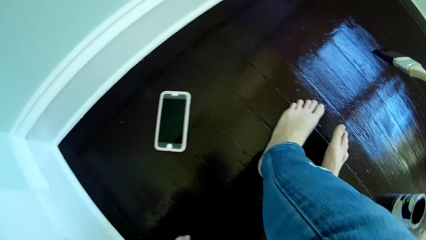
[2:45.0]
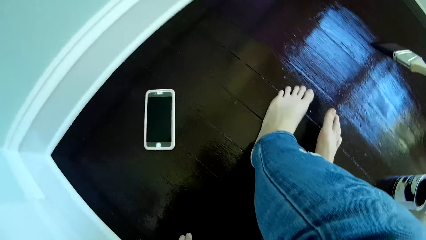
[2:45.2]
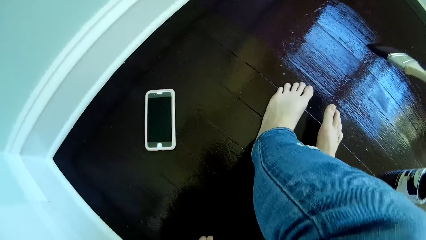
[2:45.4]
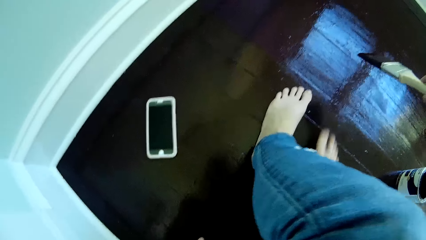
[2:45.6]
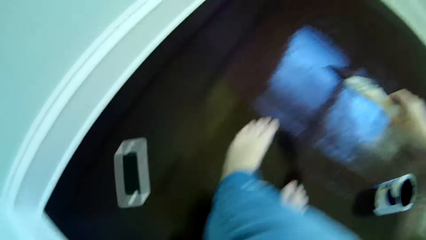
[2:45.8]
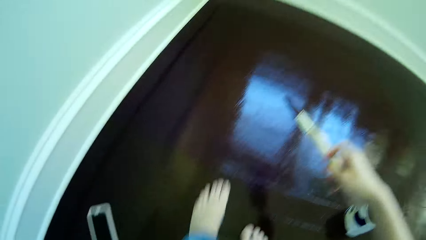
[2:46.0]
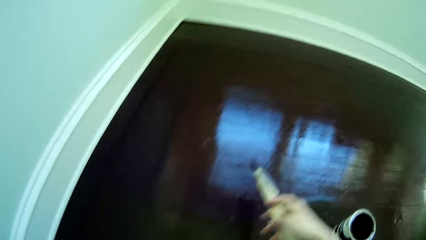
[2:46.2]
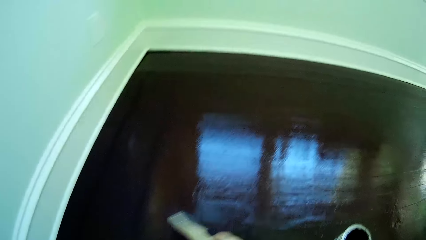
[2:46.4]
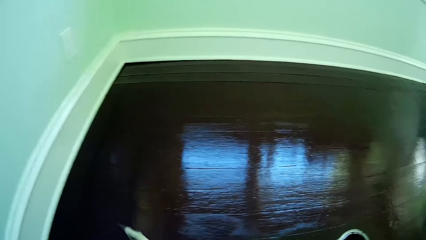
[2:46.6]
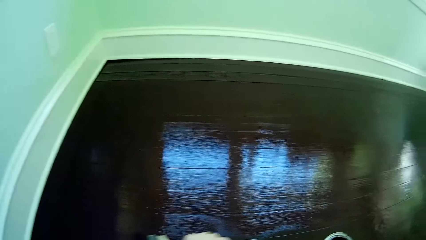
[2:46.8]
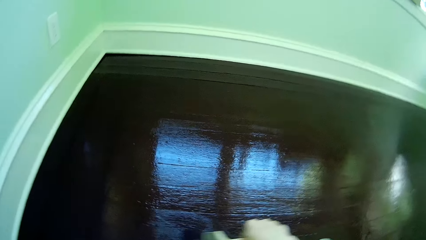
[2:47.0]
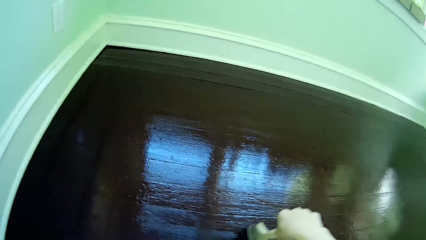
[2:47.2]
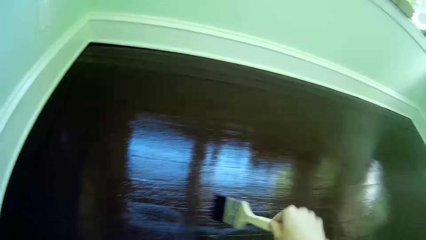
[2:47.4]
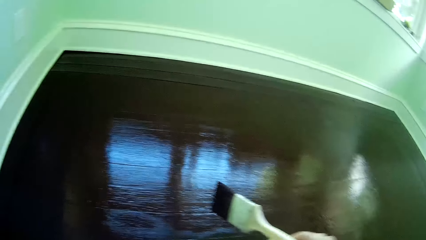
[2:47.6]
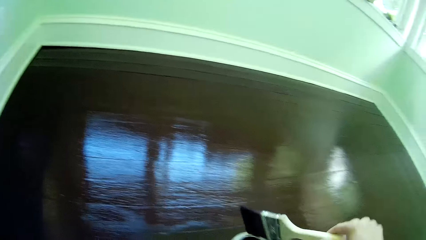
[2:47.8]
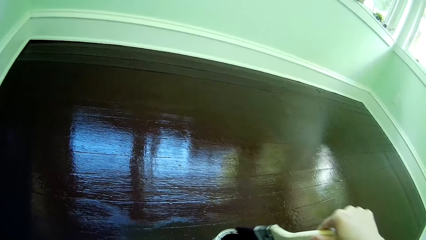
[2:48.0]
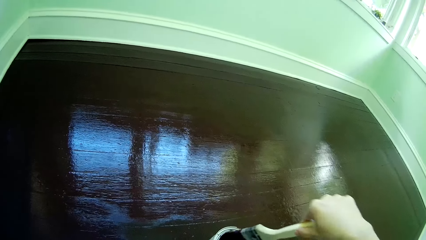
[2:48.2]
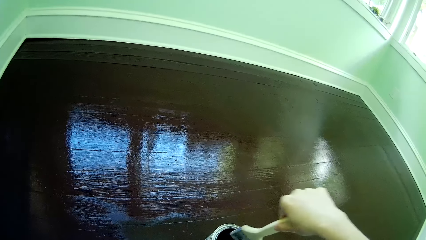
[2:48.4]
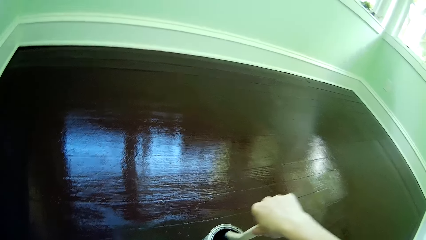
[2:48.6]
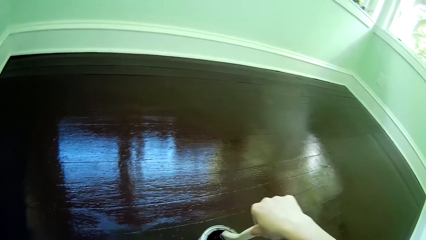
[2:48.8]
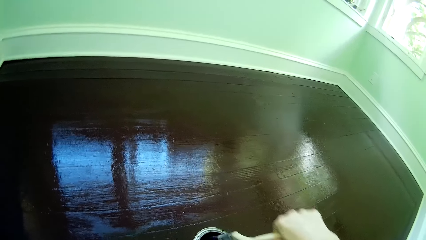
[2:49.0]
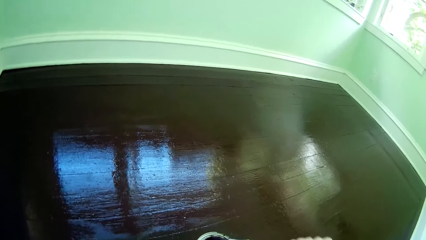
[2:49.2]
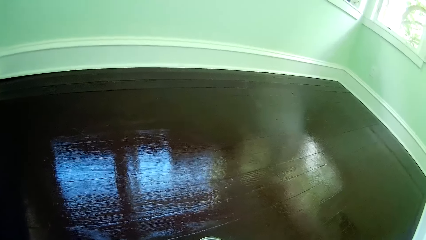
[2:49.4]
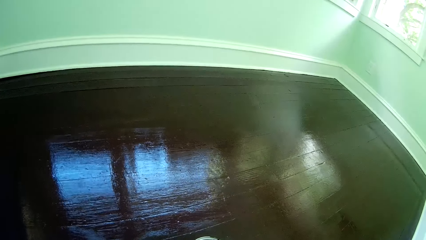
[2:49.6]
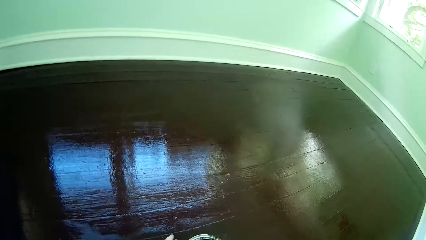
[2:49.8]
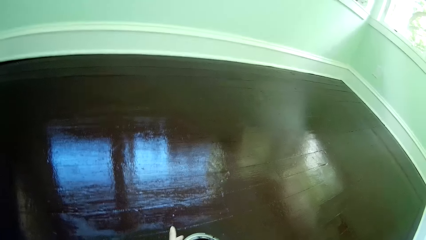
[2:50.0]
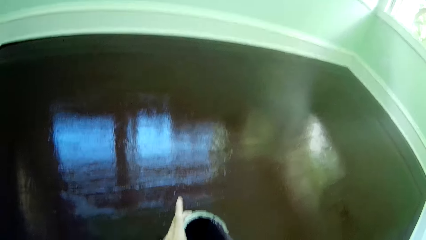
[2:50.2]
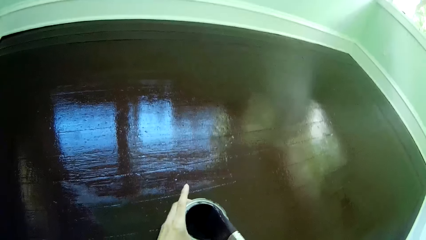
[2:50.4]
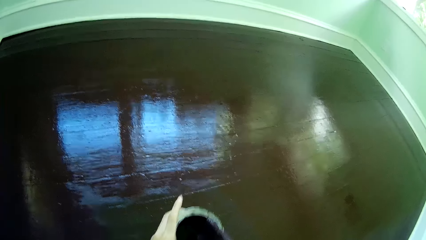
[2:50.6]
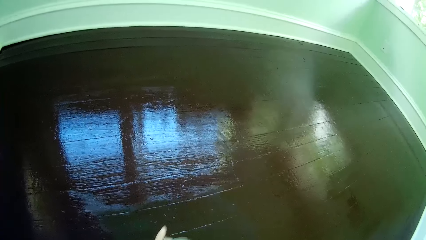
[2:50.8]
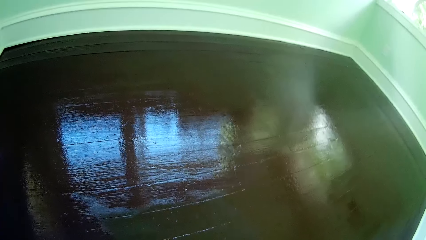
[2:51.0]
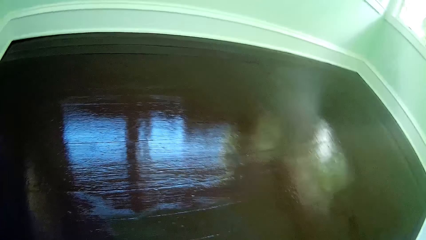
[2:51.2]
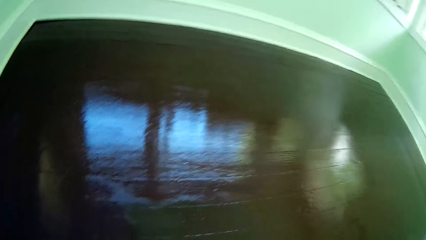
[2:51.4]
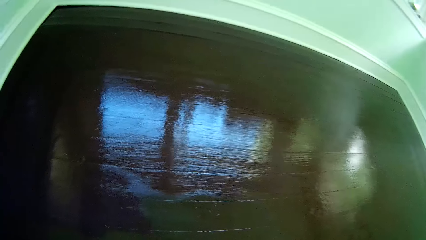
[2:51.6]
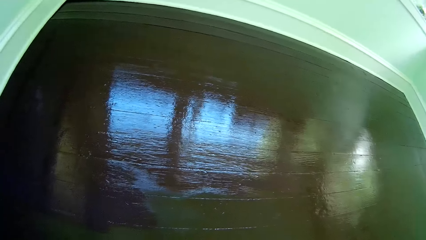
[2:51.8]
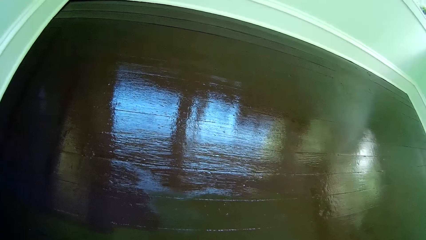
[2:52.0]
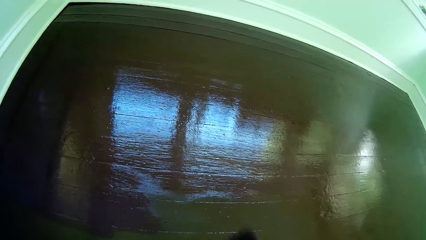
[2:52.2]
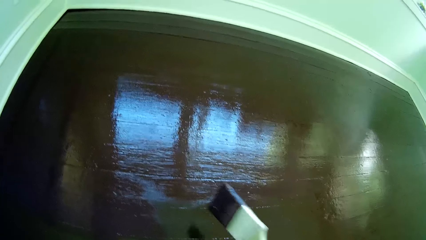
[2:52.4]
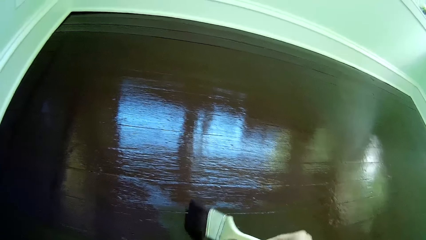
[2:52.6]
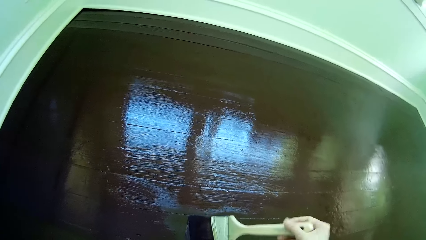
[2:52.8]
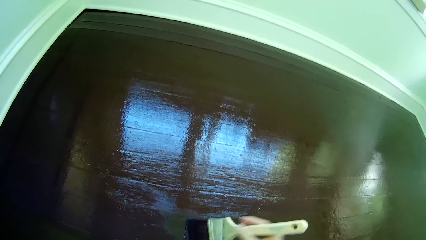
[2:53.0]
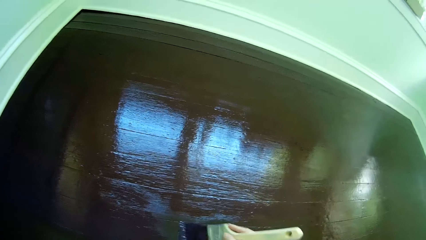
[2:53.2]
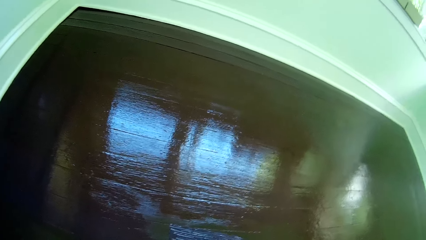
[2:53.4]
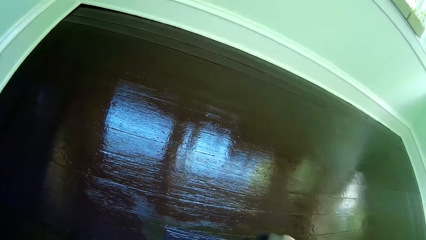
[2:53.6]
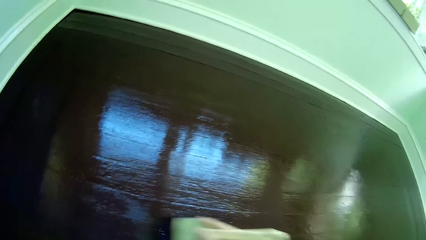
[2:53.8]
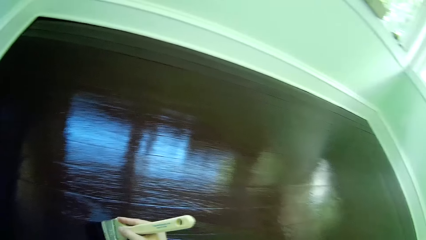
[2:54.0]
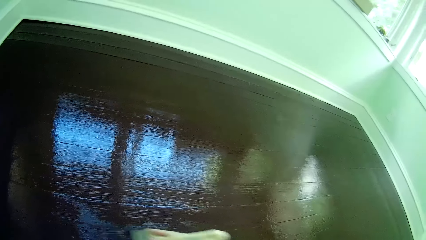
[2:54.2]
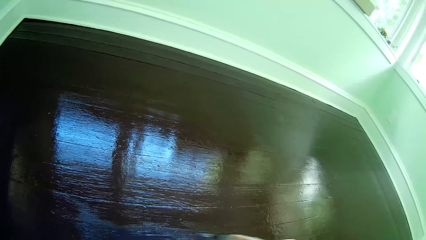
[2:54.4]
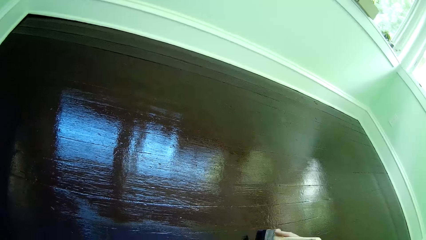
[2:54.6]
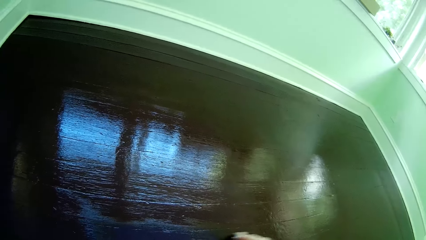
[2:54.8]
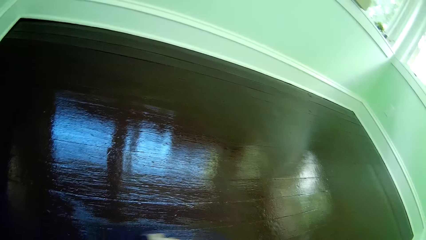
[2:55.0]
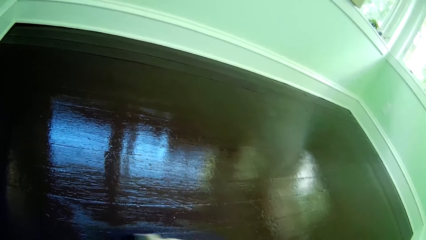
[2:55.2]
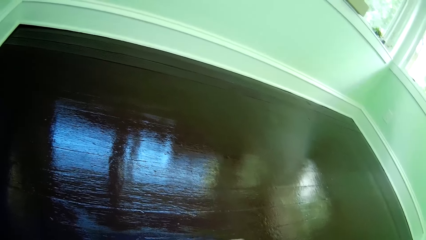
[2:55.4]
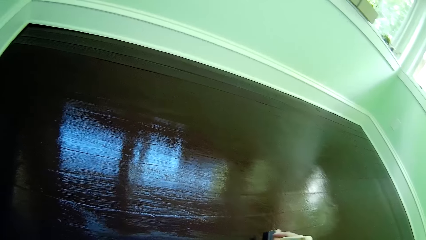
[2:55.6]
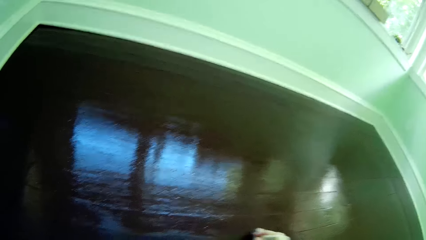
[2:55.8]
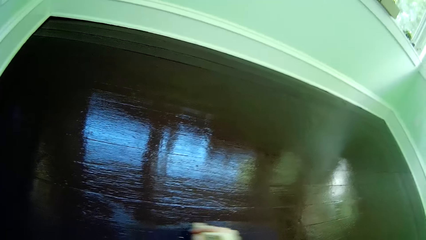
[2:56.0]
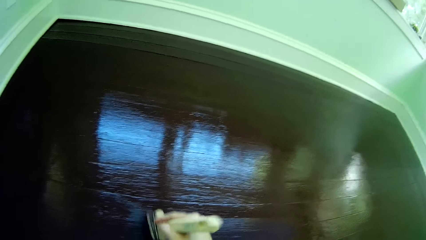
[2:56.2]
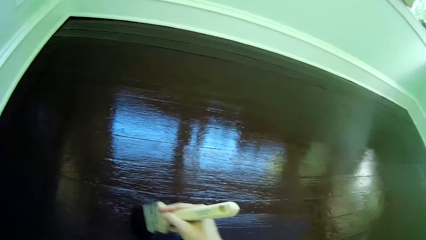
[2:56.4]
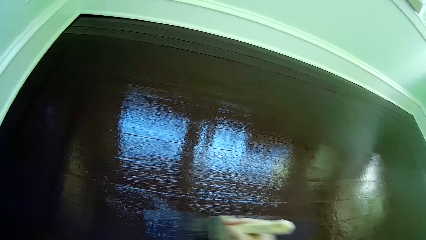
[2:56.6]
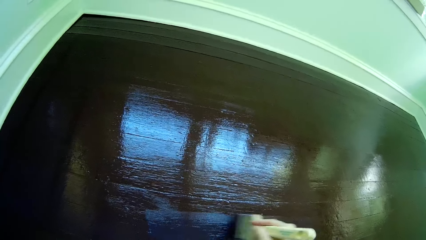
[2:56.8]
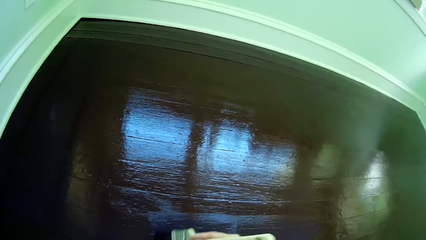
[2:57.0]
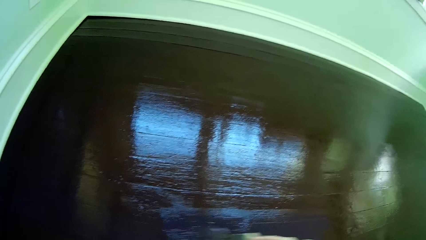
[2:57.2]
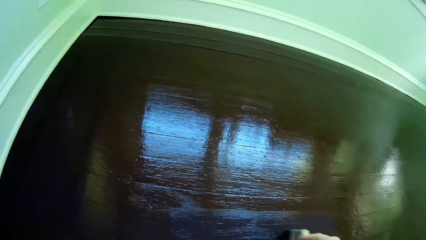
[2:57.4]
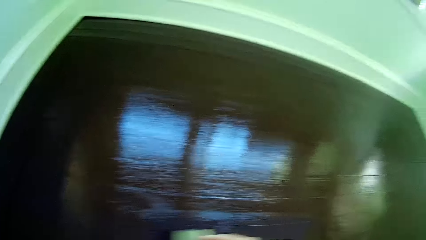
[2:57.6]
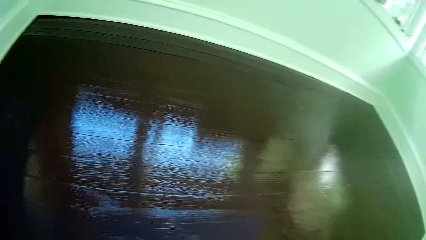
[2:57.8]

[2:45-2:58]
The camera wearer paints the floor with the paint brush in her right hand. She dips the paint brush in her right hand into the paint container. She removes the paint brush from the paint container with her right hand. She drags the paint container on the floor with her left hand. She paints the floor with the paint brush in her right hand.
